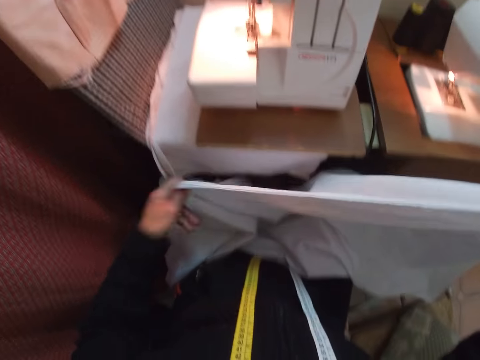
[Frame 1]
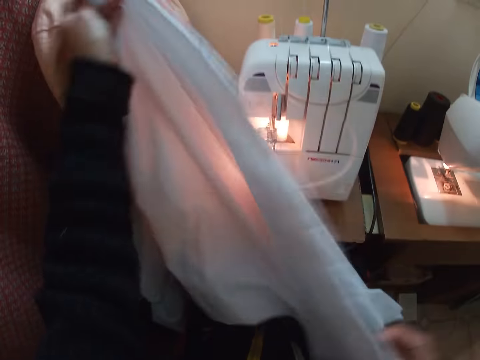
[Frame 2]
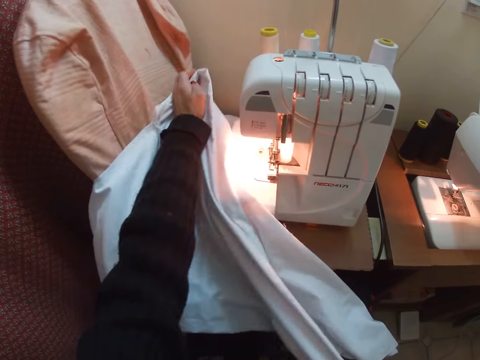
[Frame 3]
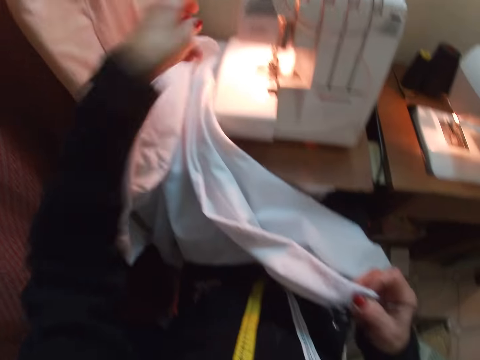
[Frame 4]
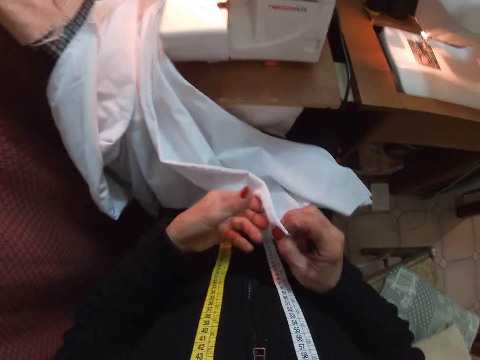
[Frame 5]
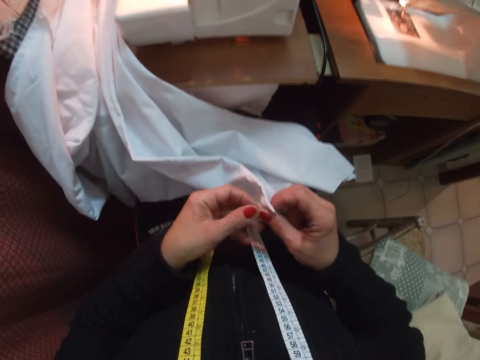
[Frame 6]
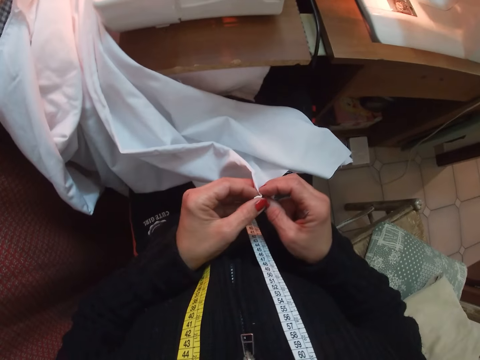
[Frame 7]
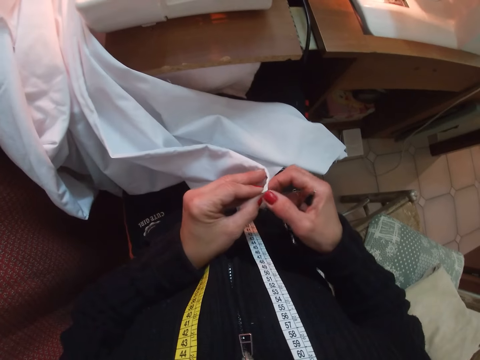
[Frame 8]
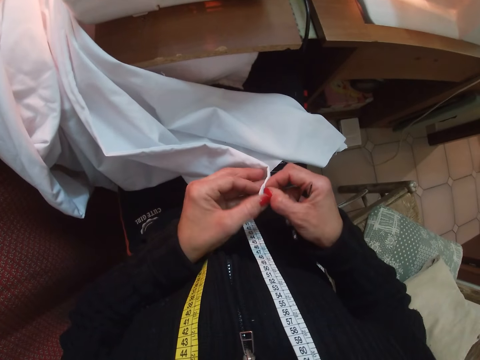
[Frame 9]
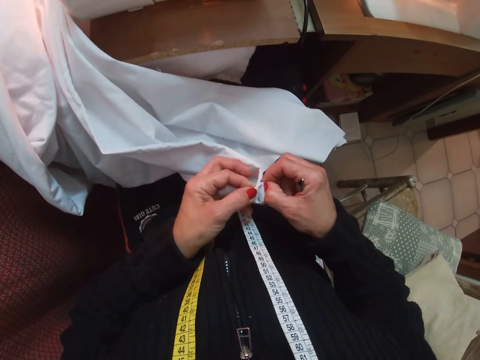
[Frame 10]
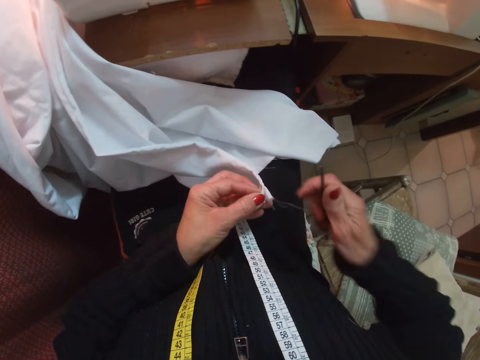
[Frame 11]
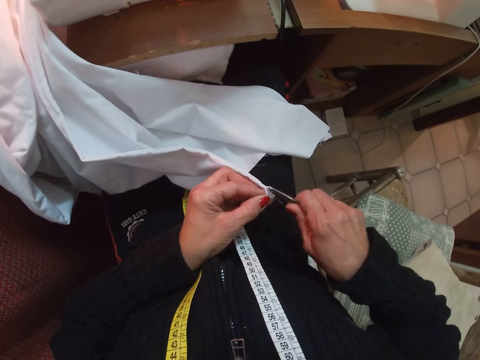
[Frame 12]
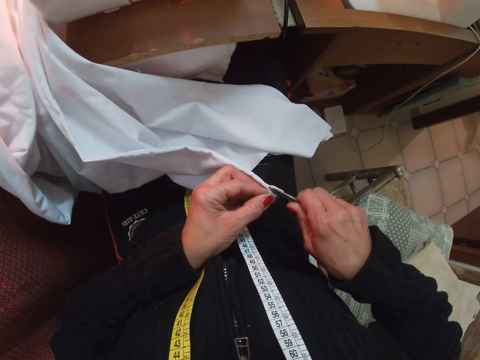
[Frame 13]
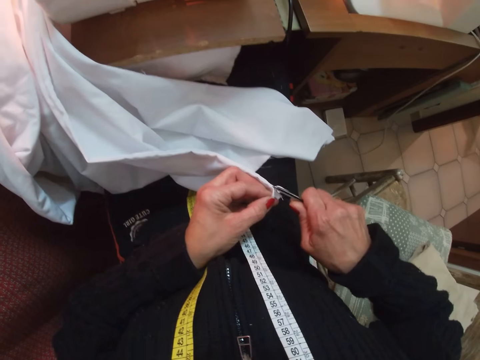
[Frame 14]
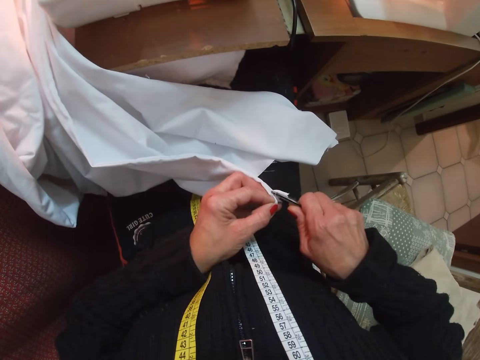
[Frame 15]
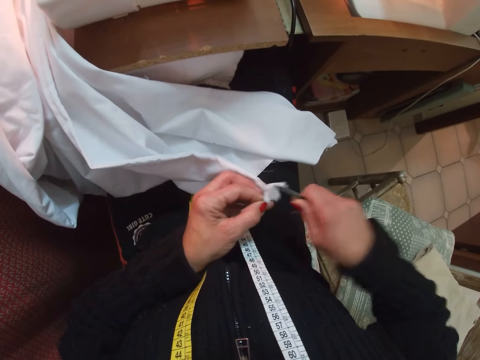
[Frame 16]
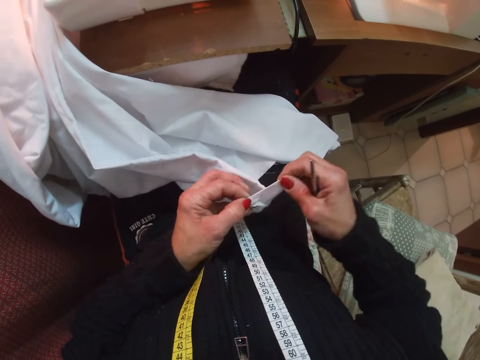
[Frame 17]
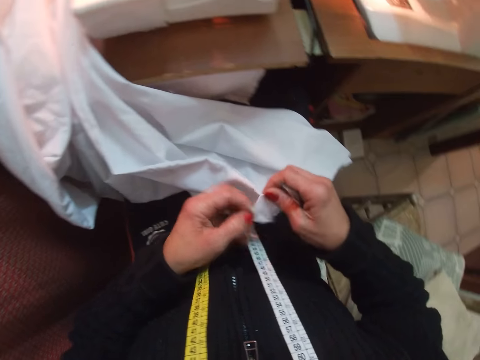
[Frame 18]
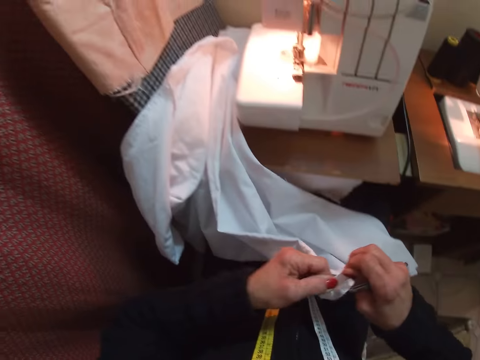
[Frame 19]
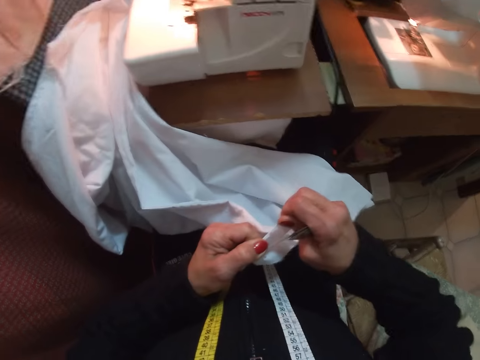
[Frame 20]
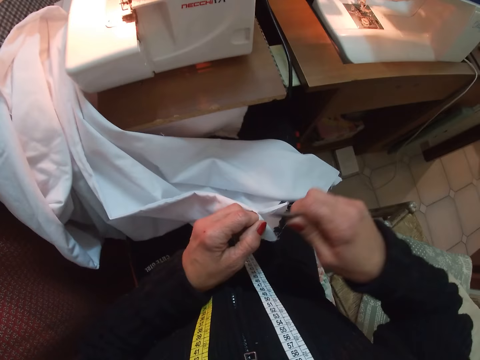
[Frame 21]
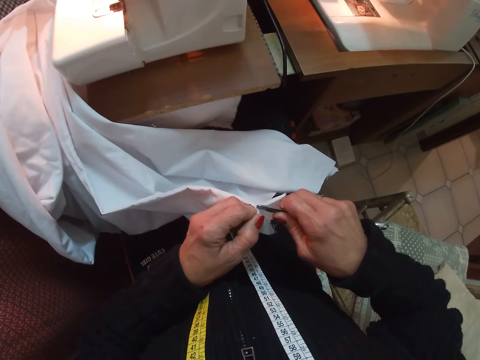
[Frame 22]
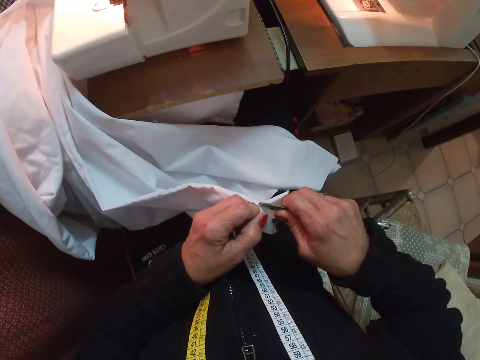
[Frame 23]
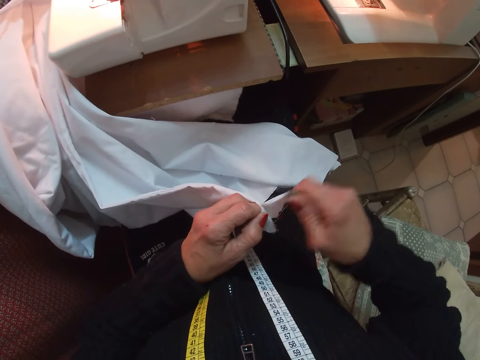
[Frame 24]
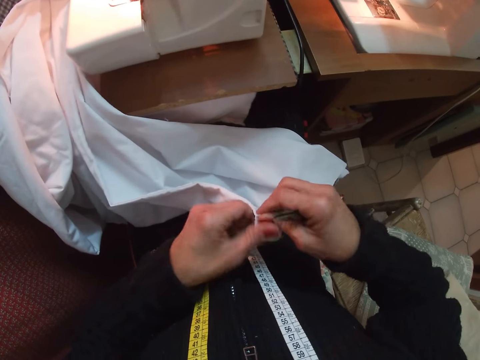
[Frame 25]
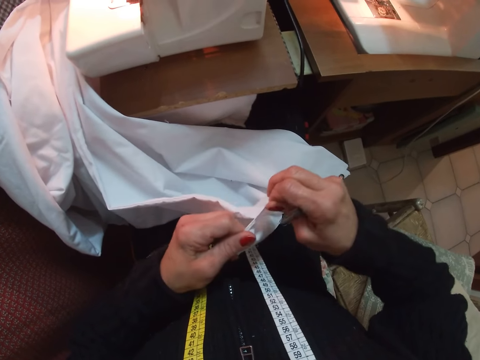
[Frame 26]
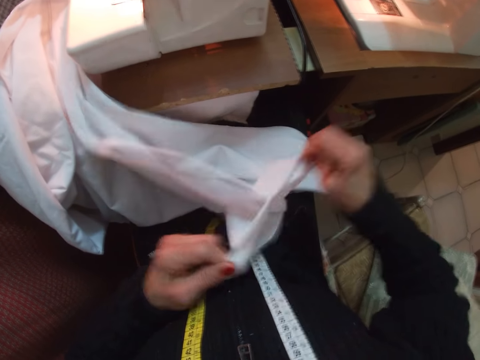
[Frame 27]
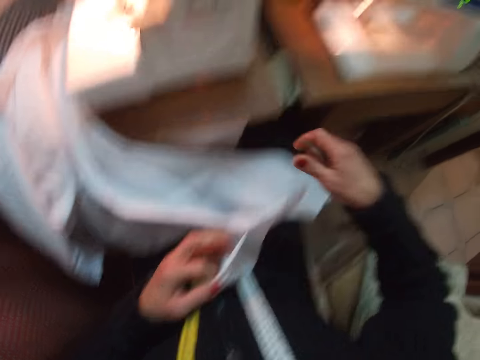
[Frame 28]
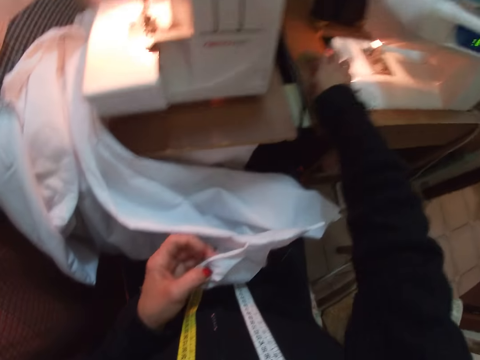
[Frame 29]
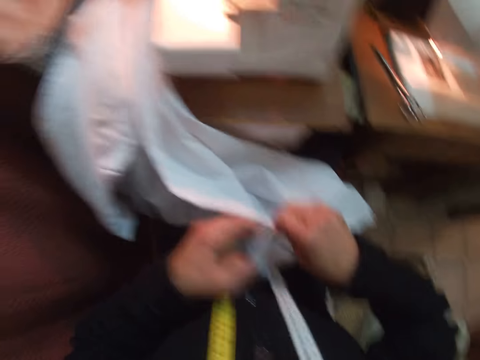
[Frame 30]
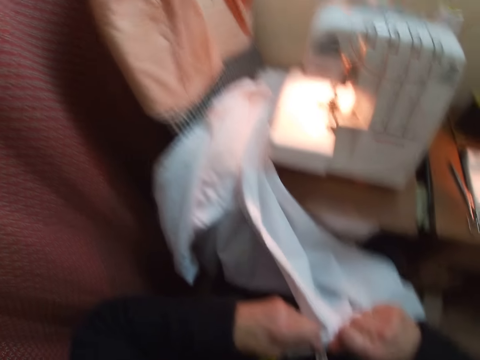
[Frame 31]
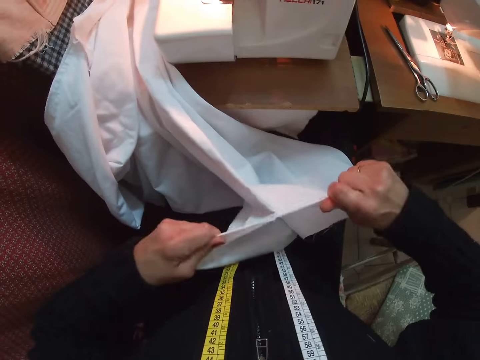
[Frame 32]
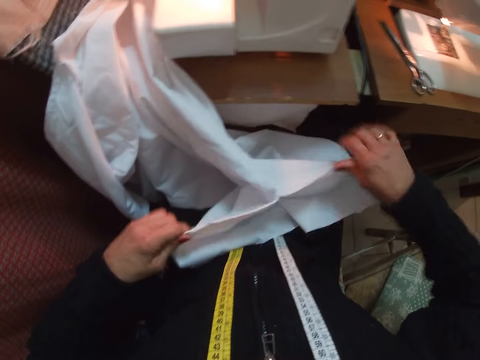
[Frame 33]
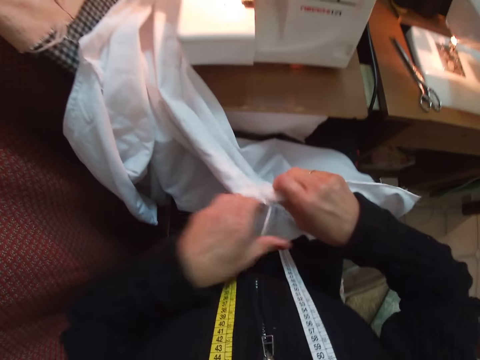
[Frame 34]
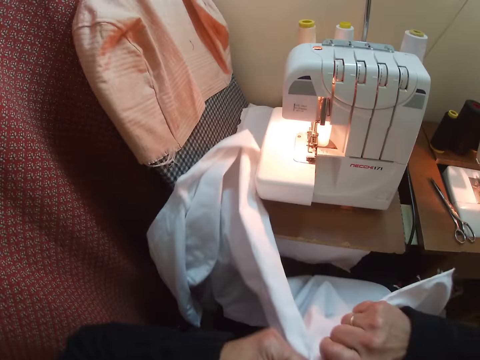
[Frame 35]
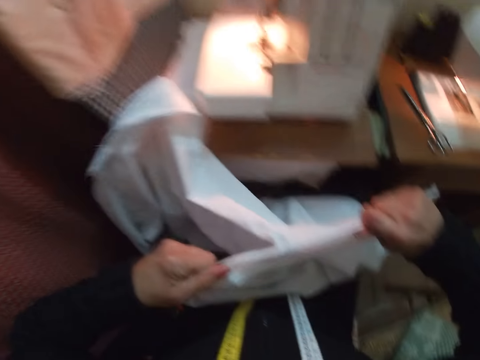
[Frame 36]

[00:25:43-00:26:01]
The camera wearer slides her right hand towards the right end of the cloth. She lifts the cloth up from the lap with her left hand. She drops the cloth on a sewing machine in front of her with her left hand. She holds the cloth with her two hands. She tears a point on the cloth with her hands. She moves the scissors towards the cloth. She tears the cloth with the pair of scissors. She cuts the thread on the cloth with the scissors on her right hand. She holds the cloth with both hands and drags the cloth apart with both hands. She cuts the thread on the cloth with the scissors on her right hand. She pricks a point on the cloth. She holds the cloth with both hands and drags the cloth apart with both hands. She drops the scissors on the sewing table beside the machine with her right hand. She pulls the cloth apart with both hands.

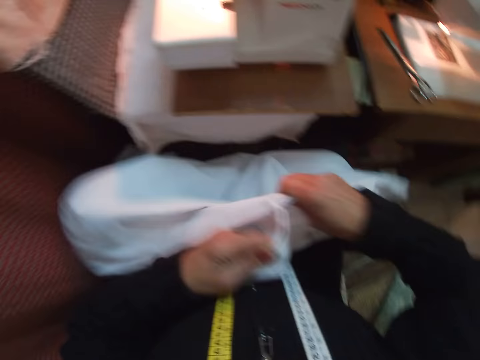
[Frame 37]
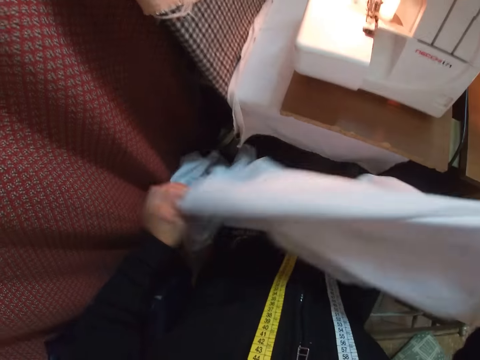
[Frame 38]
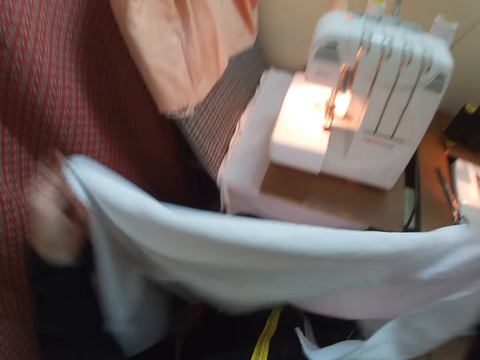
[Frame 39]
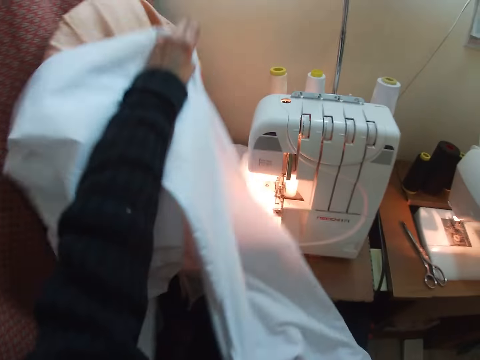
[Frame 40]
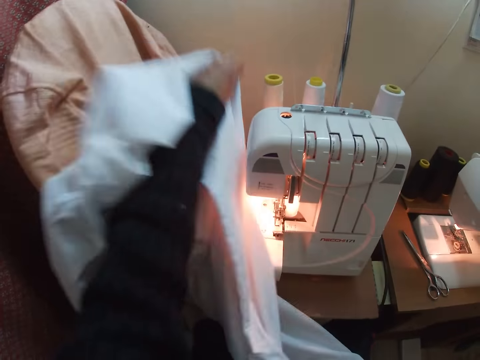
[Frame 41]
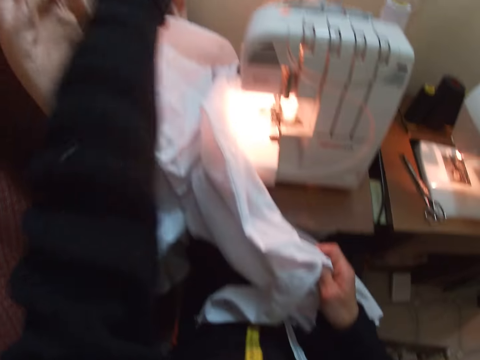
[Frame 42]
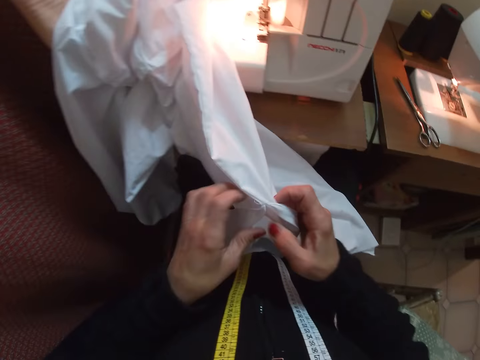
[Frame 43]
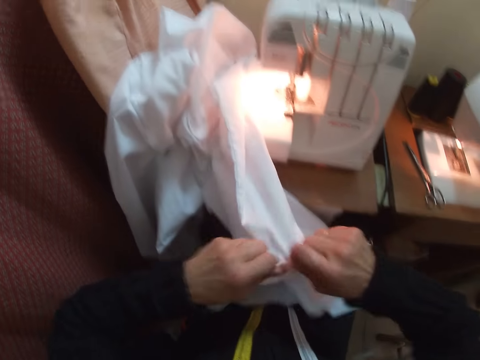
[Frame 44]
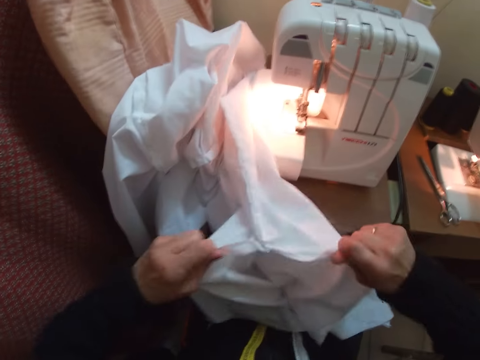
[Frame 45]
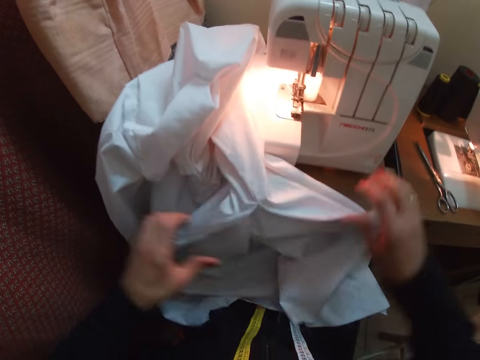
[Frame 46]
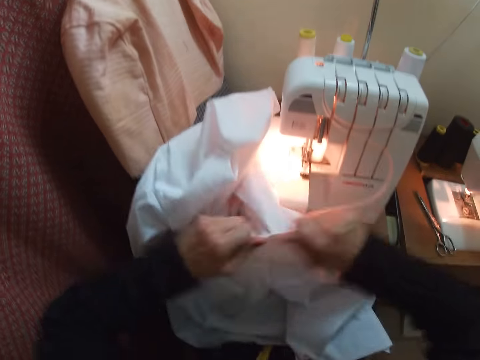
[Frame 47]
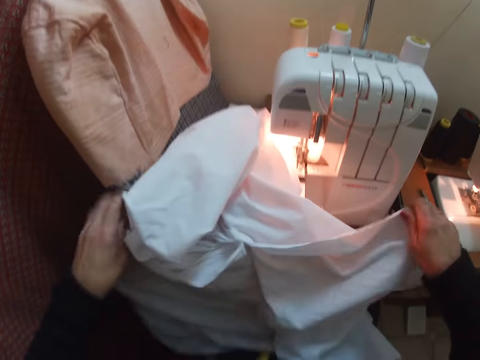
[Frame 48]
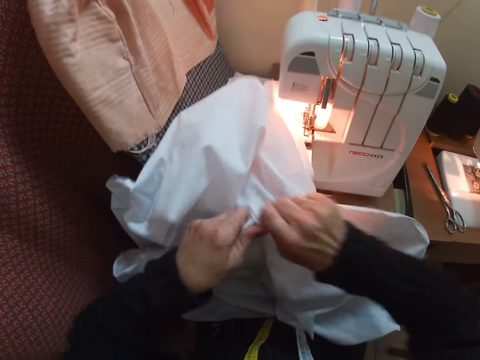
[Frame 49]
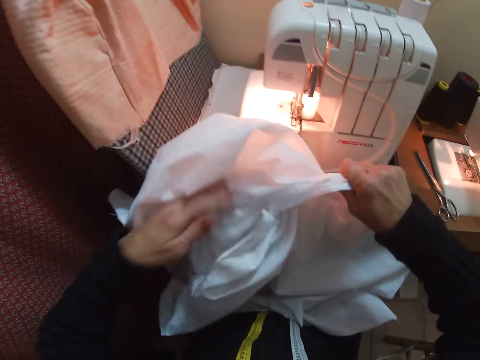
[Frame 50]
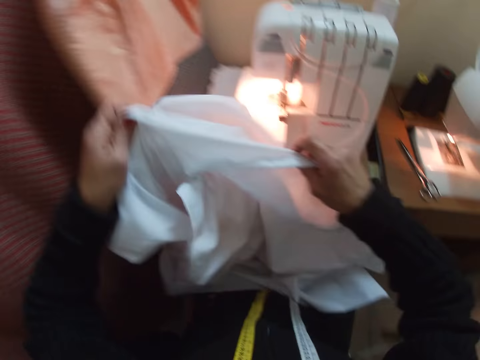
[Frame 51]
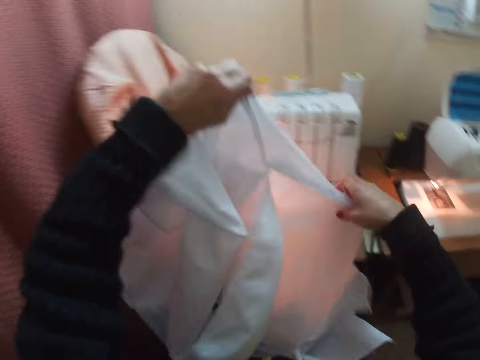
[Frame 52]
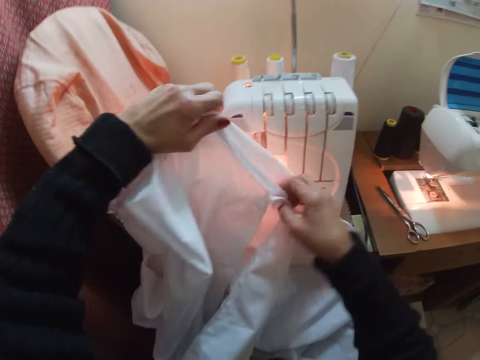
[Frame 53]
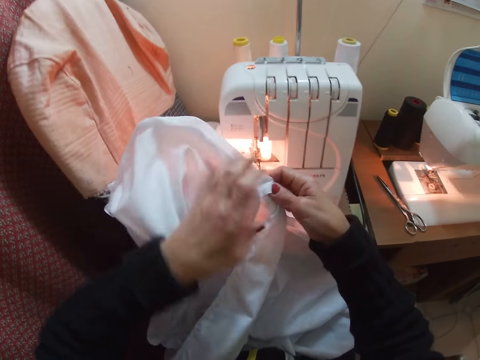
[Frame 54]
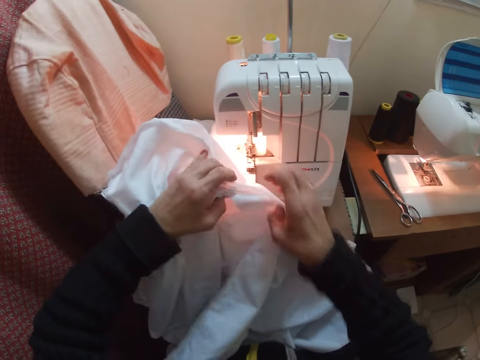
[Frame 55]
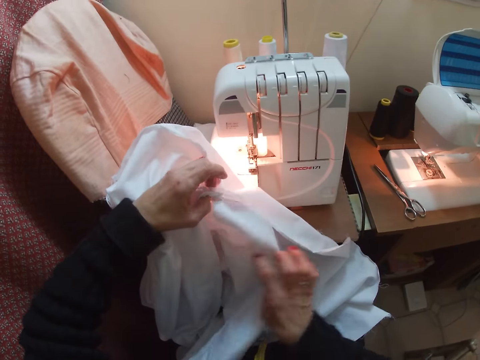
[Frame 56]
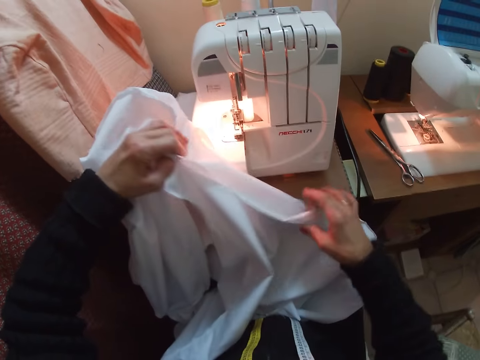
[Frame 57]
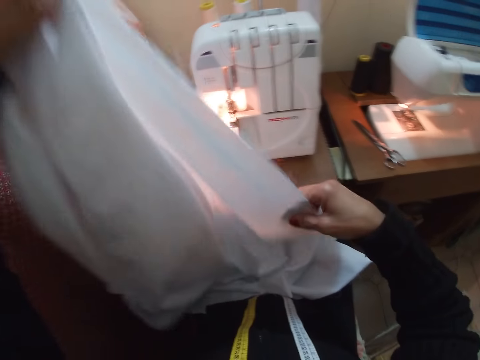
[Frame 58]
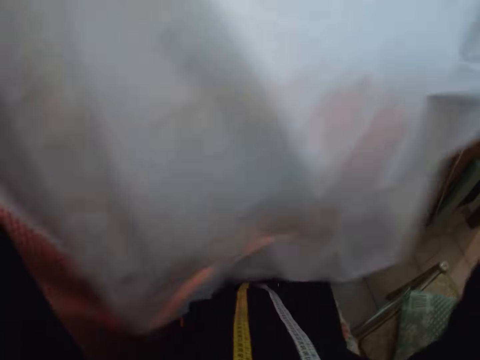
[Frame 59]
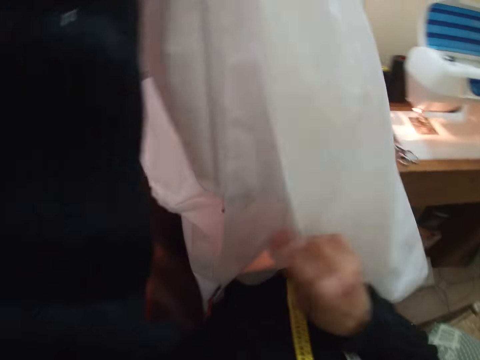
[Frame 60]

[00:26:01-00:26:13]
The camera wearer drops the cloth on the sewing machine. They pull the cloth apart in a line with both hands. They lift the cloth up with both hands. They lift the cloth up with both hands again.
